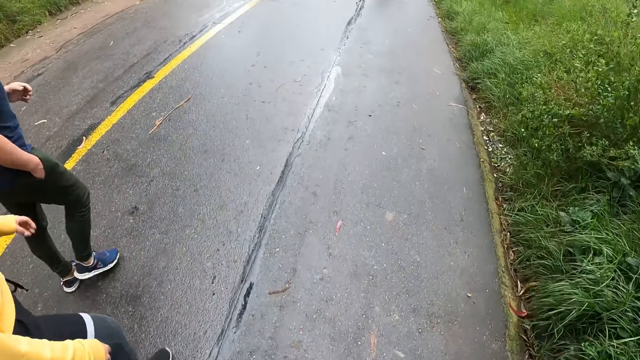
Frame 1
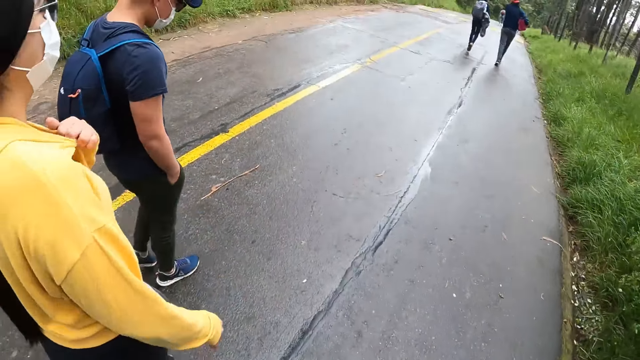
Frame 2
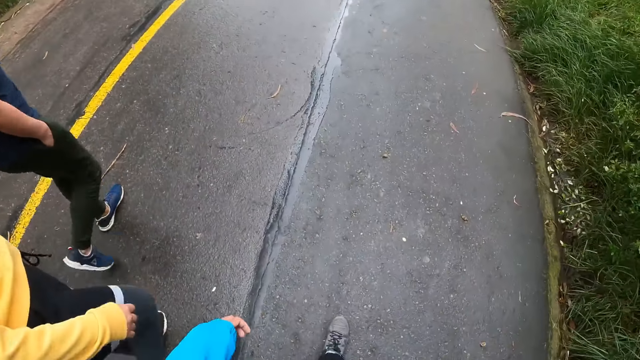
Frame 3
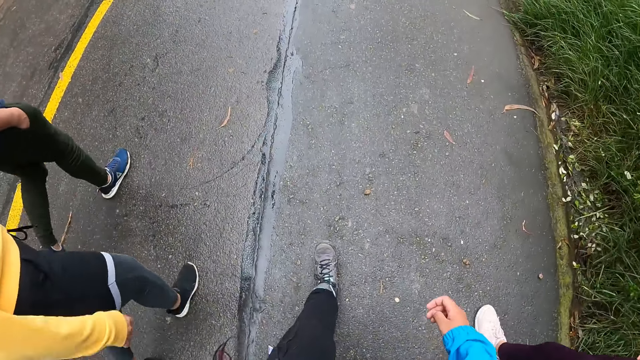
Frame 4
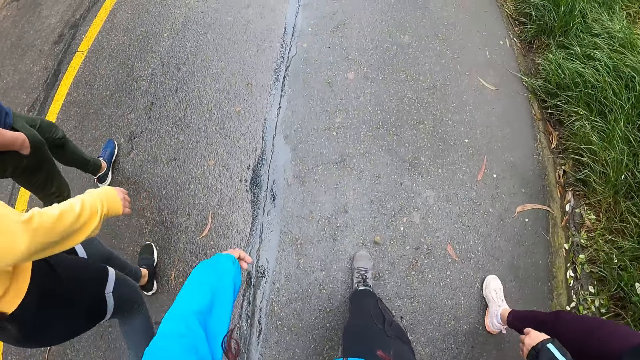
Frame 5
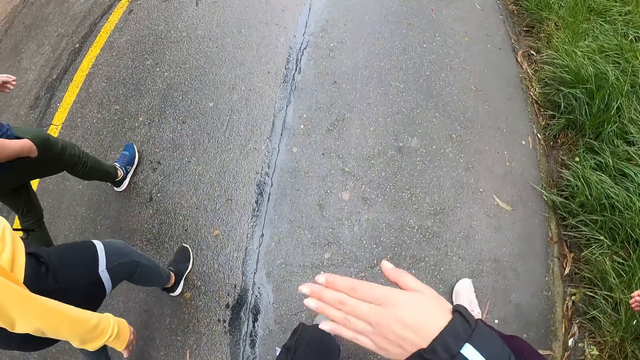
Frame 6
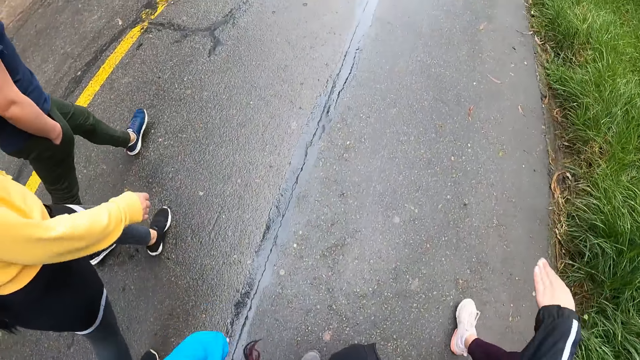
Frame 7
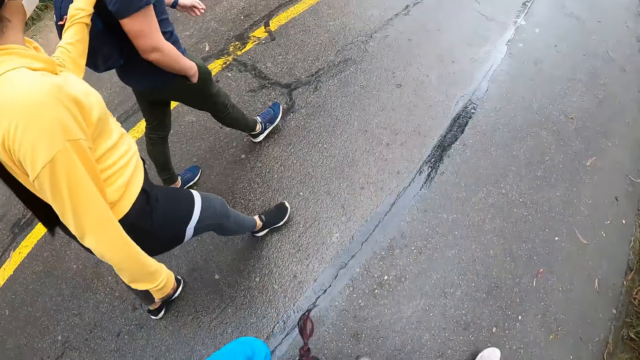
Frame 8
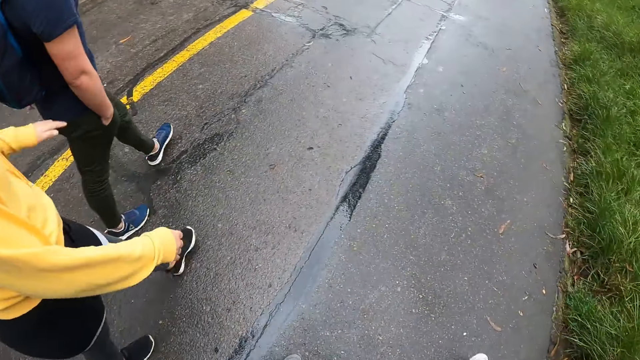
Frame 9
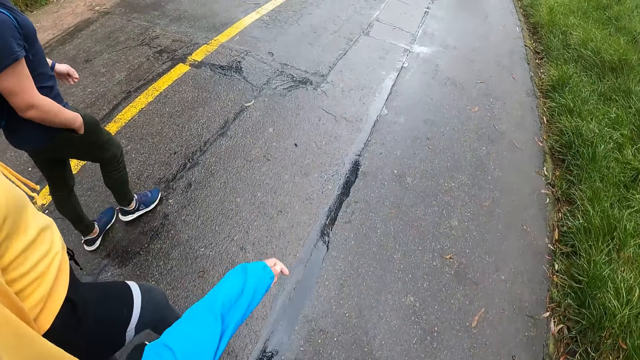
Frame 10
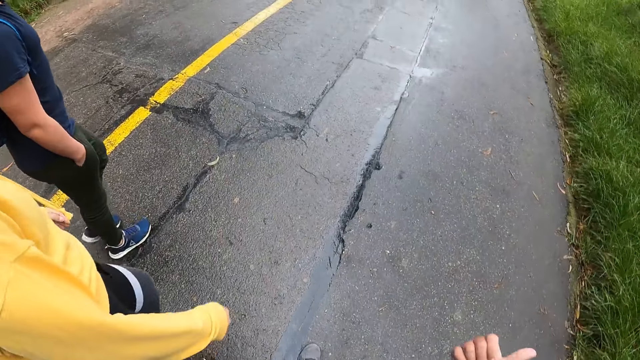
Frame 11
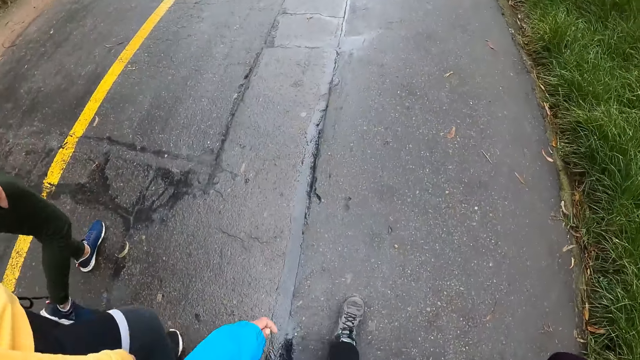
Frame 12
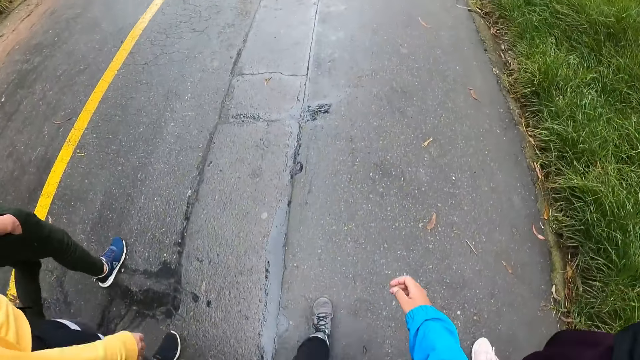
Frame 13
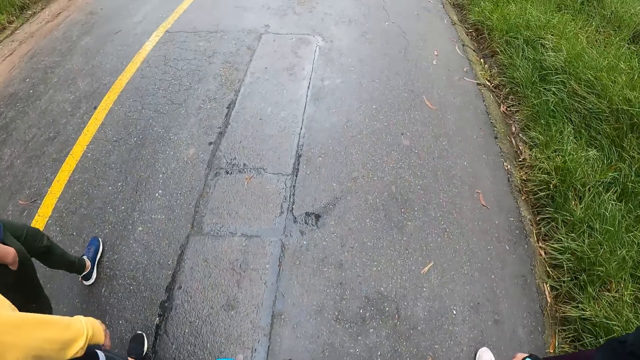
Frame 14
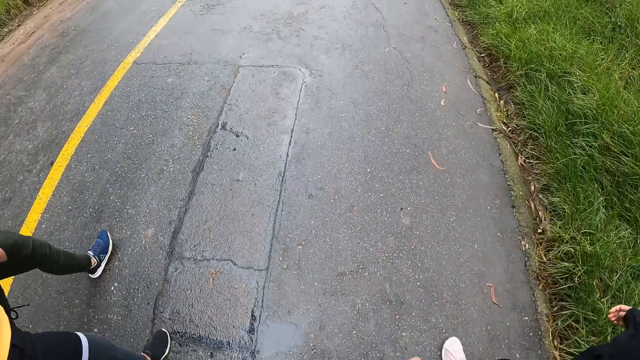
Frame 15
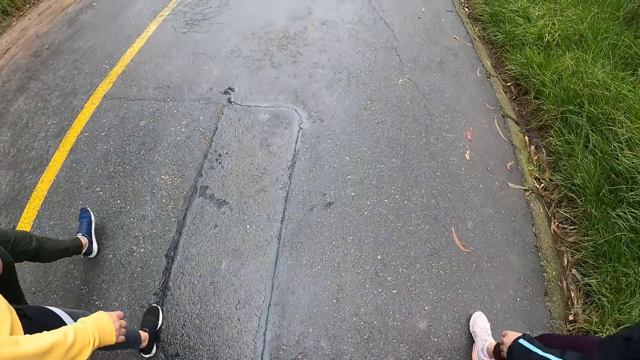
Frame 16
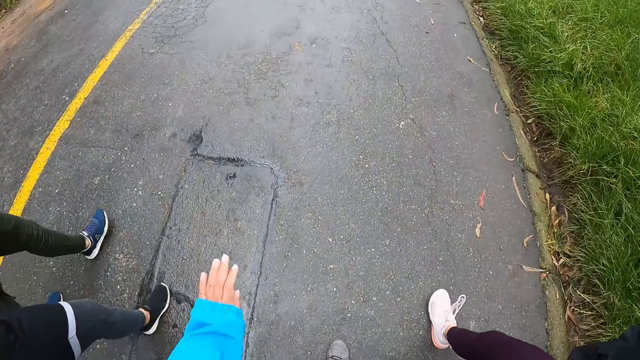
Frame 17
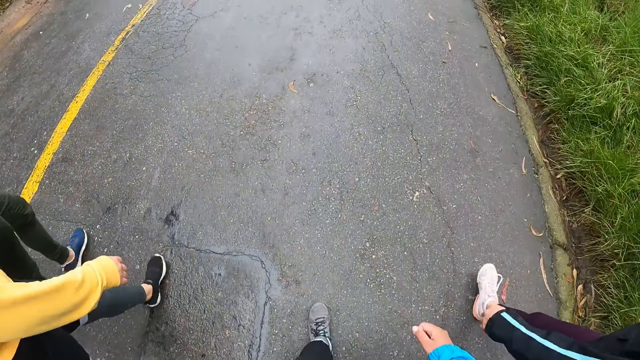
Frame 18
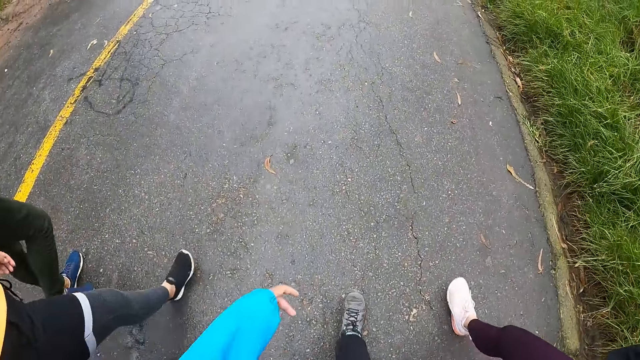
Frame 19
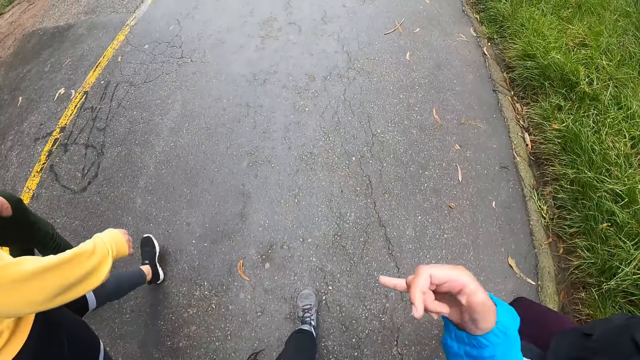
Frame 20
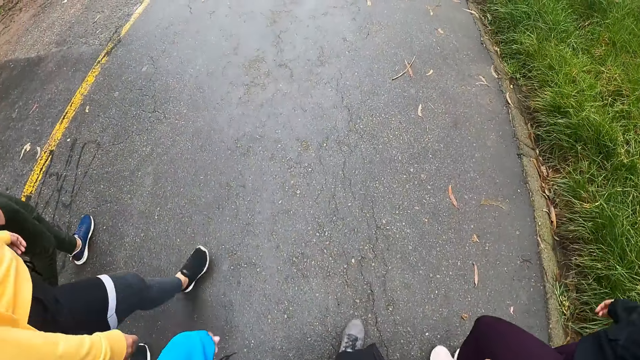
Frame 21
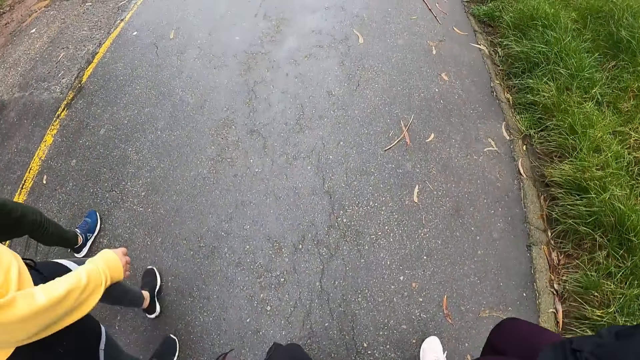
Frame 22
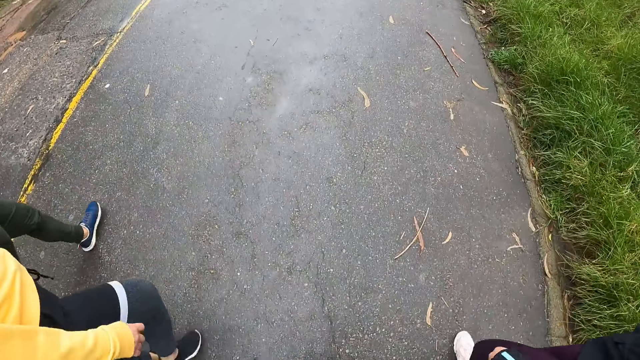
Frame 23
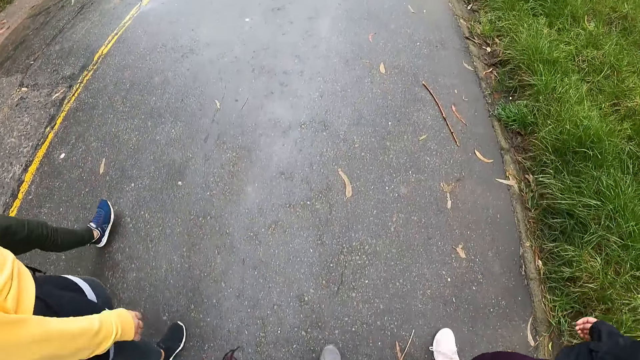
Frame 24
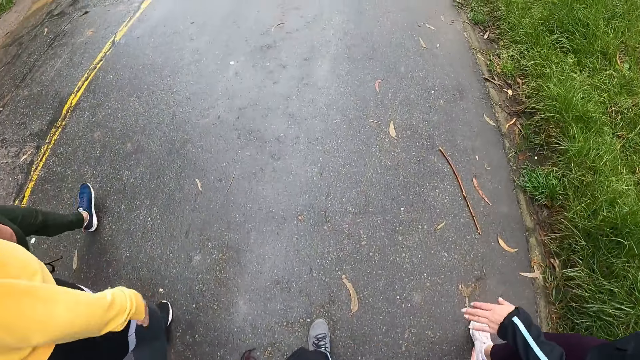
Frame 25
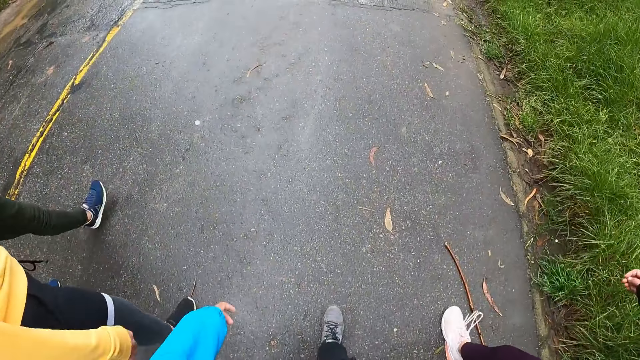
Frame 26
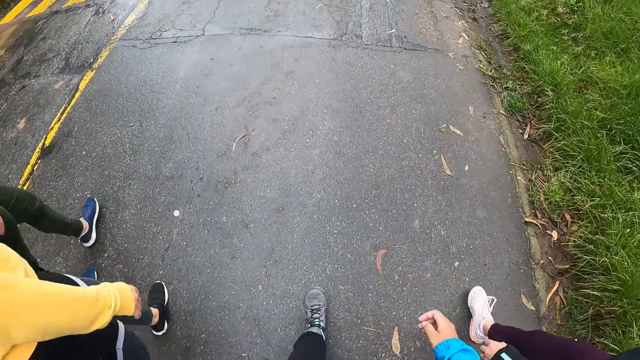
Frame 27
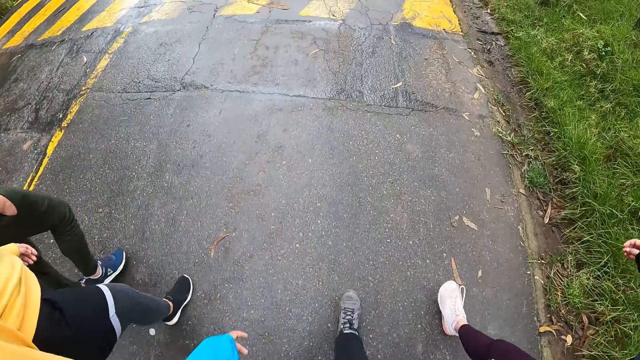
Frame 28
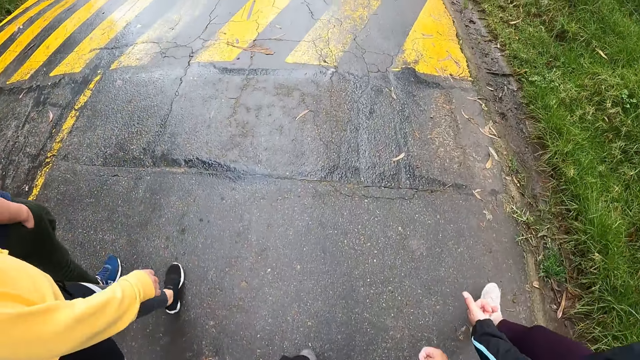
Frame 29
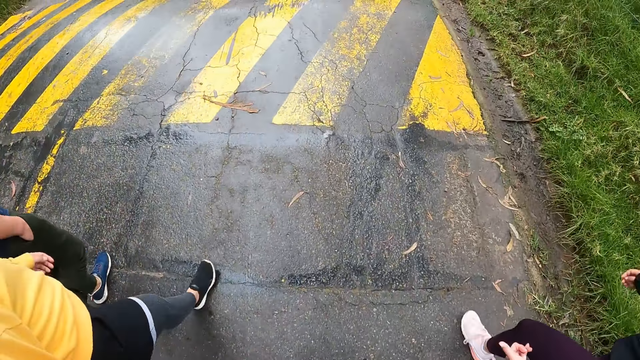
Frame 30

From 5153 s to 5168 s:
A woman touches the sweater. The camera wearer walks along the road. The woman touches the man. The woman puts the hand down. The woman walks along the road. The camera wearer walks along the road. They lift up the hand. They walk along the road.

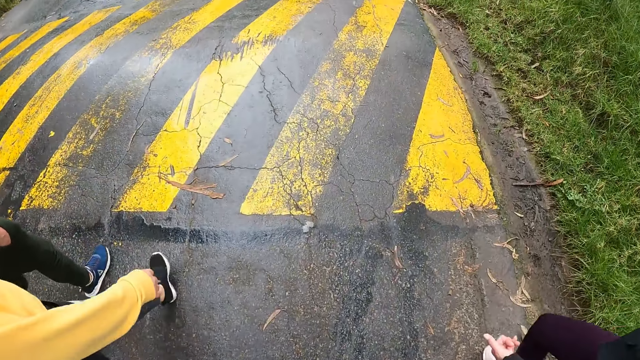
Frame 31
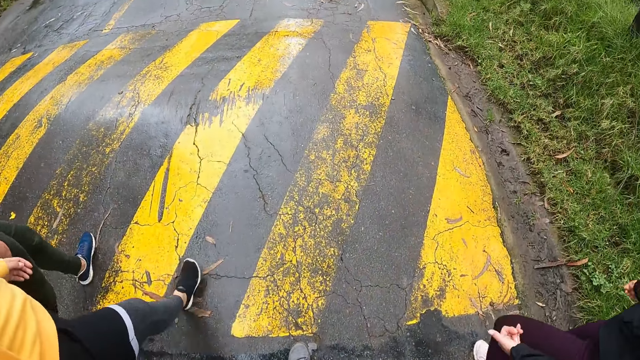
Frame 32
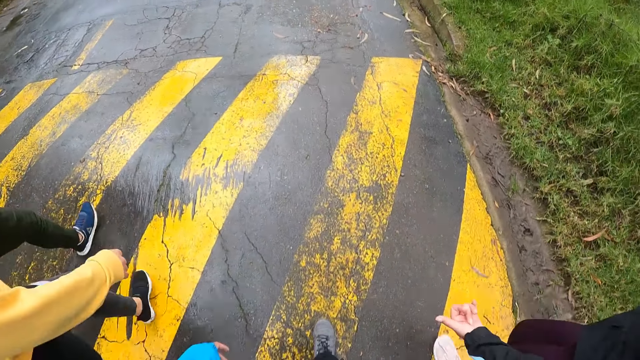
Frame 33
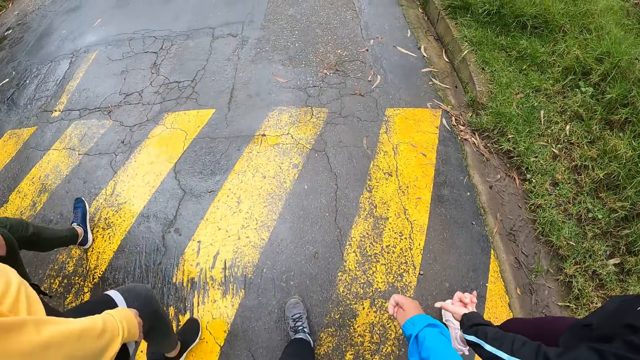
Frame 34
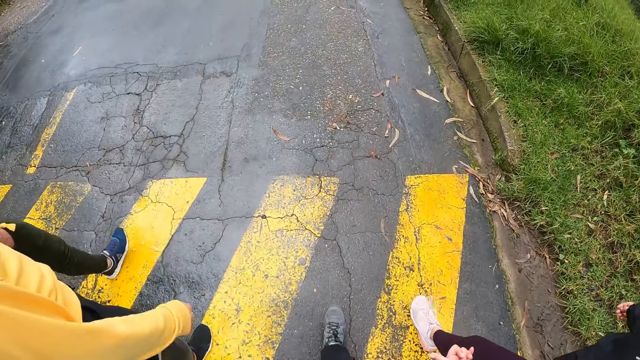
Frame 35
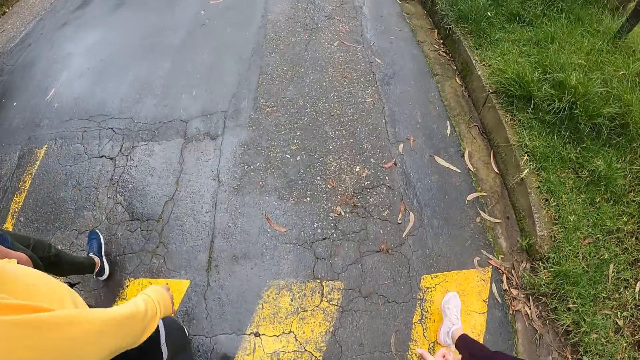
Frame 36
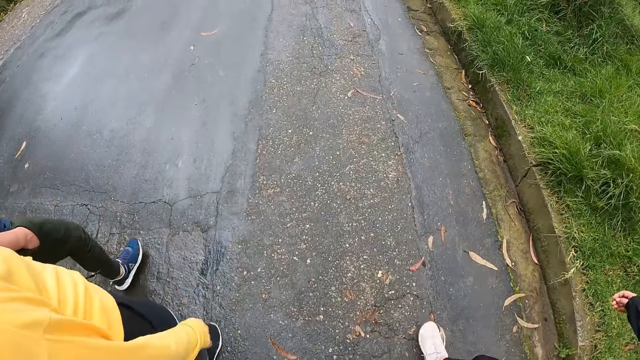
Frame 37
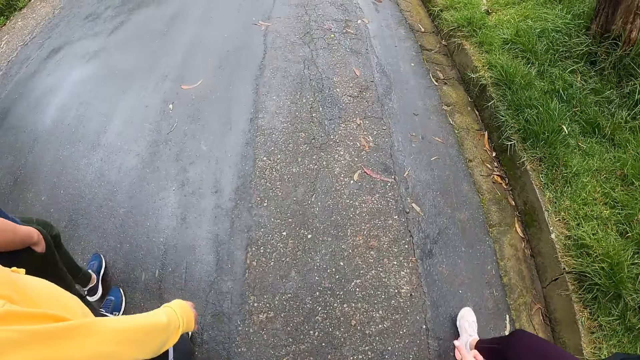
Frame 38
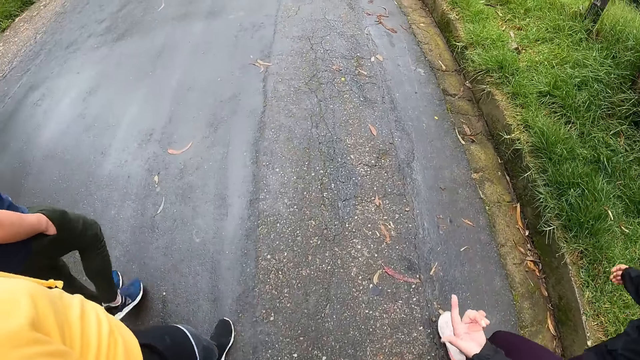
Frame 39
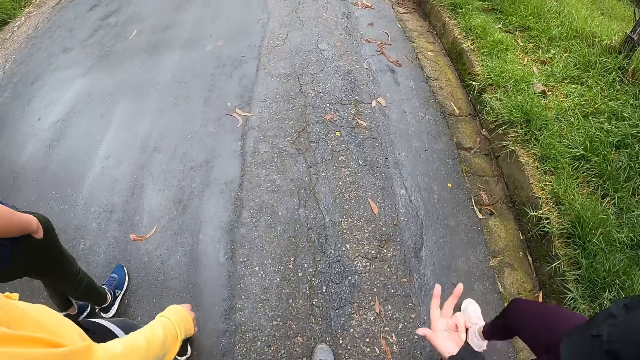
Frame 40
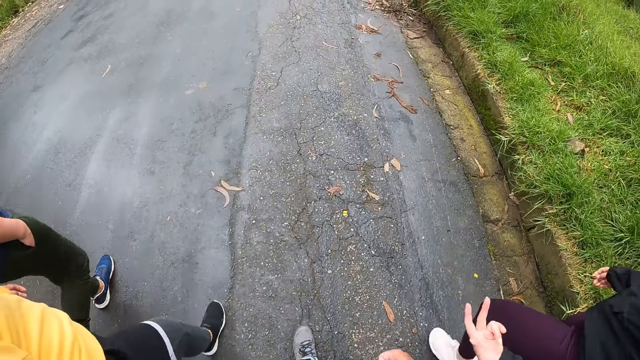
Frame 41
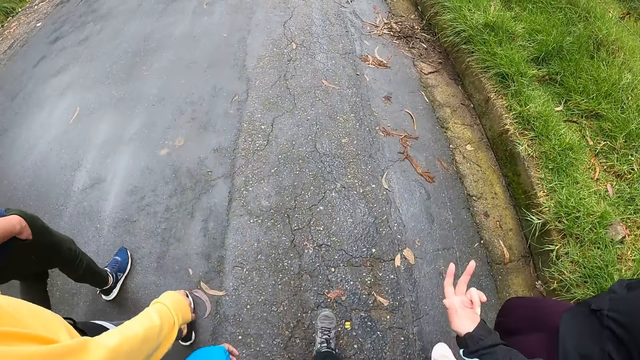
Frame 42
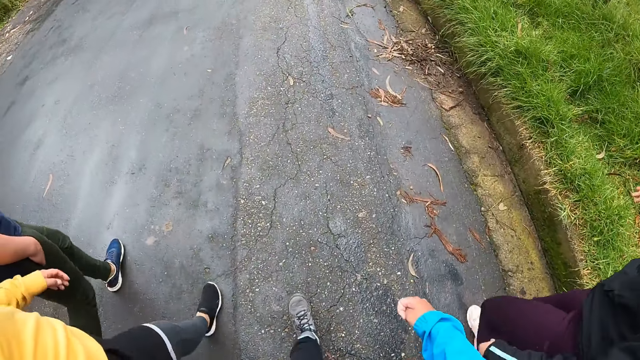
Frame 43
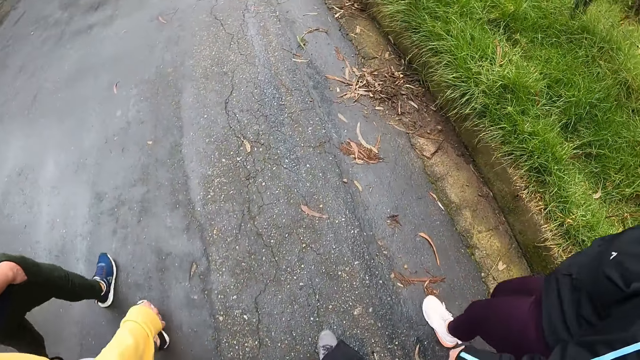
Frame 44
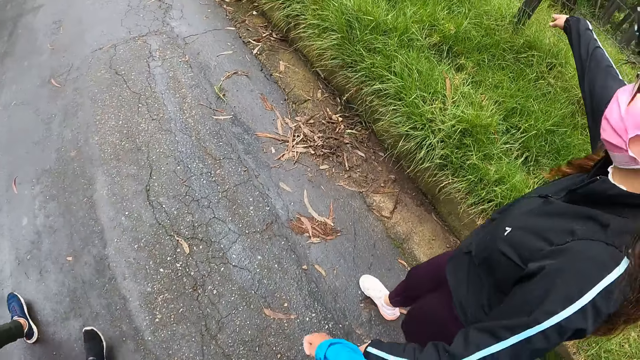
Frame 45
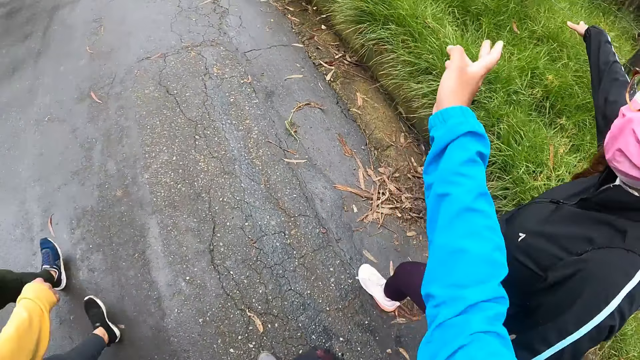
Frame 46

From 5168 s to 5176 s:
A woman lifts up the hand. The woman puts the hands down. The camera wearer walks along the road.
